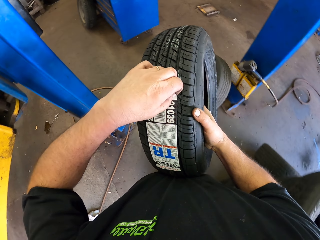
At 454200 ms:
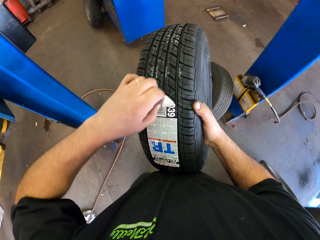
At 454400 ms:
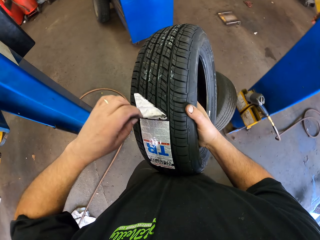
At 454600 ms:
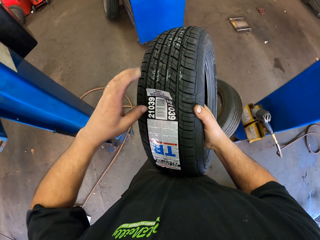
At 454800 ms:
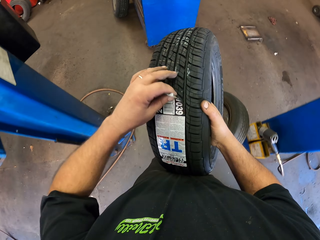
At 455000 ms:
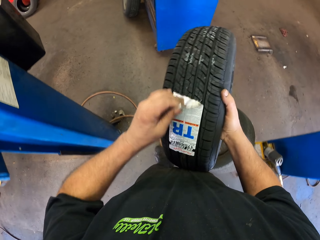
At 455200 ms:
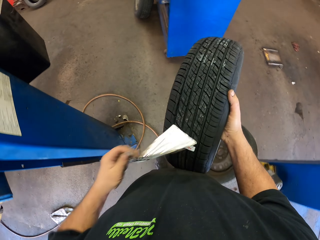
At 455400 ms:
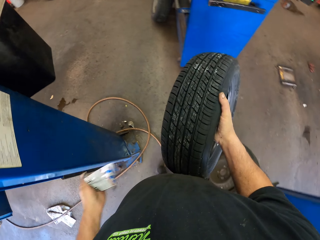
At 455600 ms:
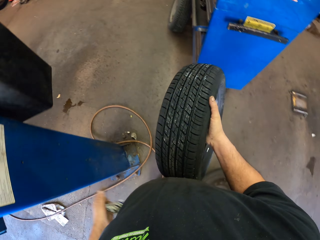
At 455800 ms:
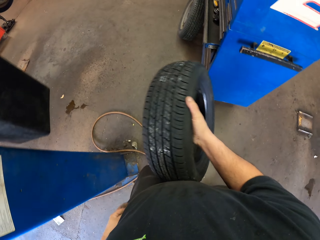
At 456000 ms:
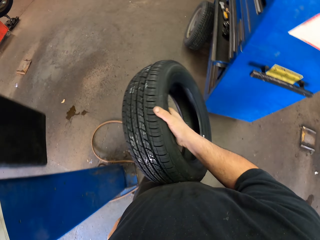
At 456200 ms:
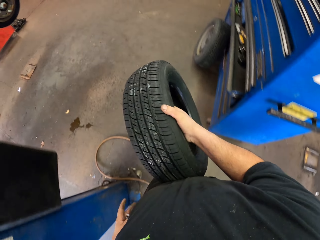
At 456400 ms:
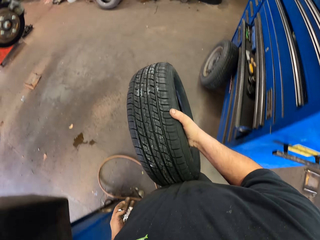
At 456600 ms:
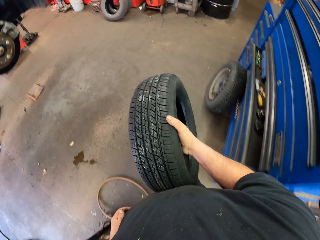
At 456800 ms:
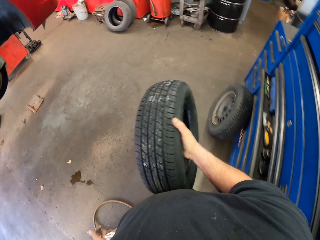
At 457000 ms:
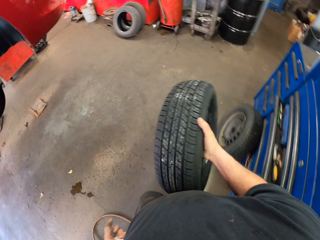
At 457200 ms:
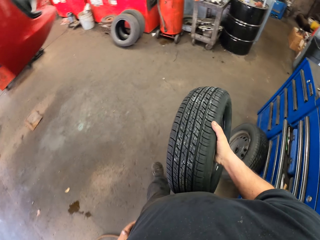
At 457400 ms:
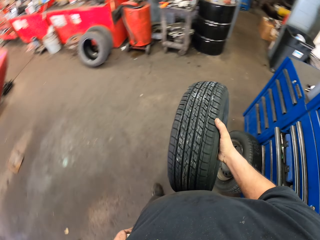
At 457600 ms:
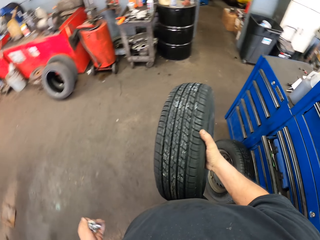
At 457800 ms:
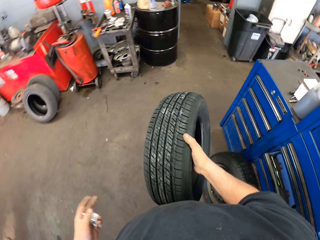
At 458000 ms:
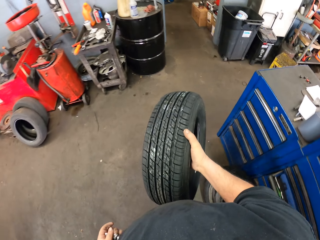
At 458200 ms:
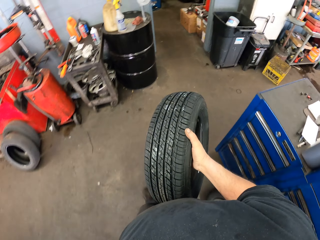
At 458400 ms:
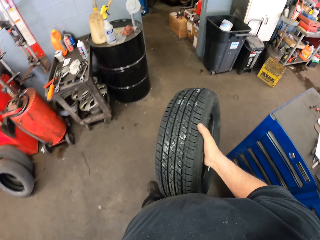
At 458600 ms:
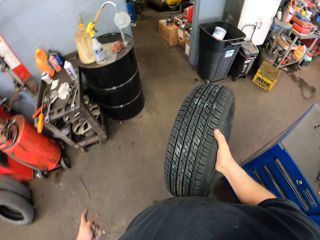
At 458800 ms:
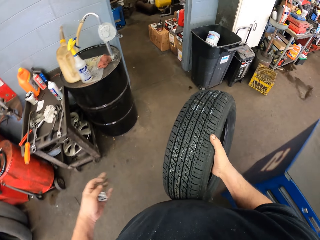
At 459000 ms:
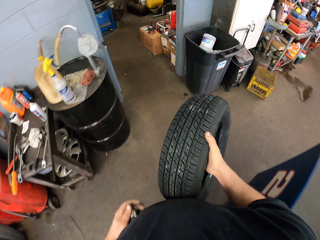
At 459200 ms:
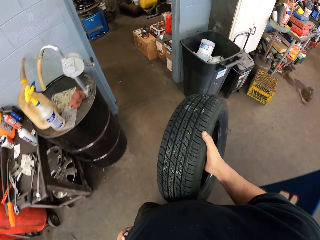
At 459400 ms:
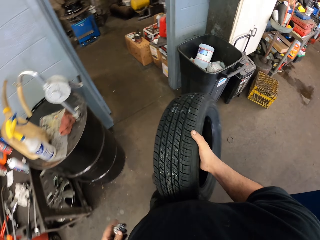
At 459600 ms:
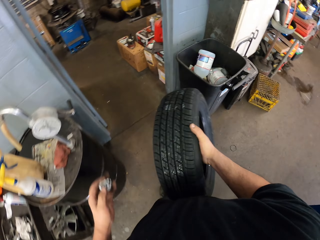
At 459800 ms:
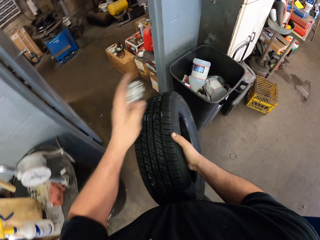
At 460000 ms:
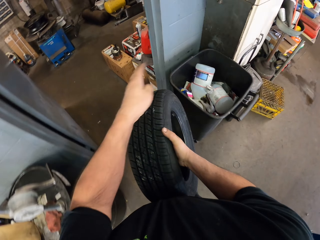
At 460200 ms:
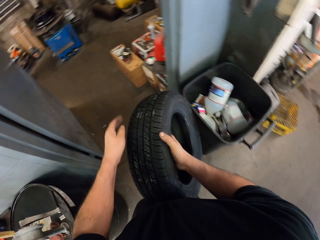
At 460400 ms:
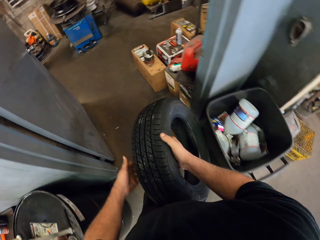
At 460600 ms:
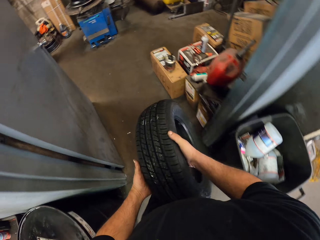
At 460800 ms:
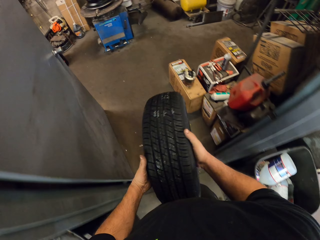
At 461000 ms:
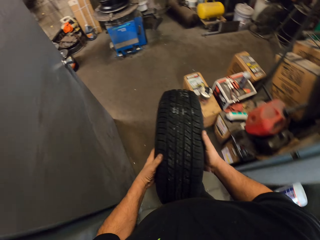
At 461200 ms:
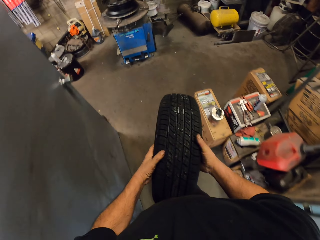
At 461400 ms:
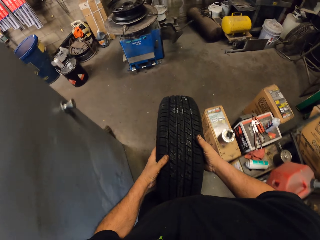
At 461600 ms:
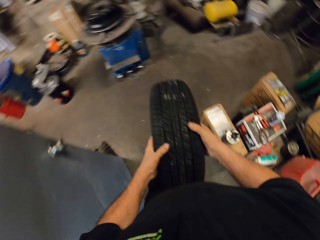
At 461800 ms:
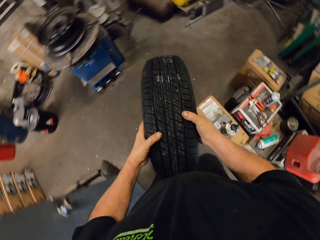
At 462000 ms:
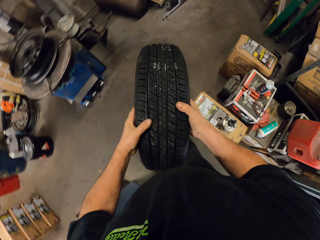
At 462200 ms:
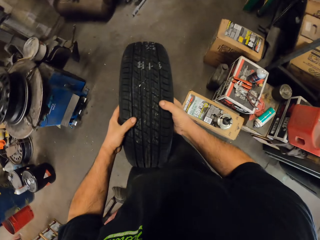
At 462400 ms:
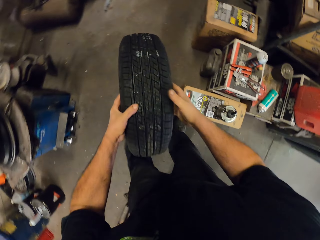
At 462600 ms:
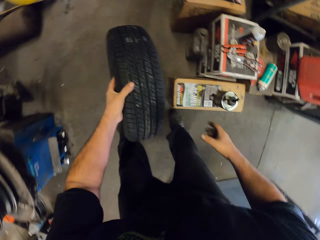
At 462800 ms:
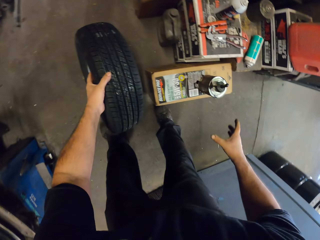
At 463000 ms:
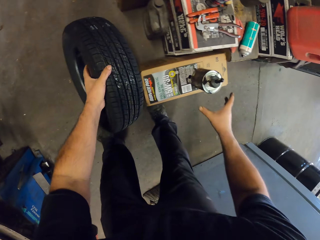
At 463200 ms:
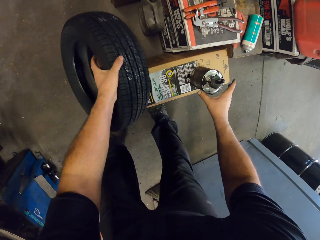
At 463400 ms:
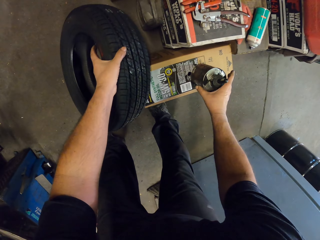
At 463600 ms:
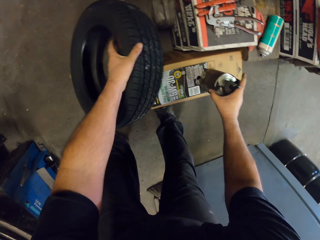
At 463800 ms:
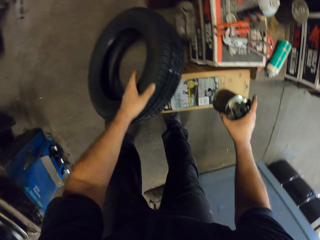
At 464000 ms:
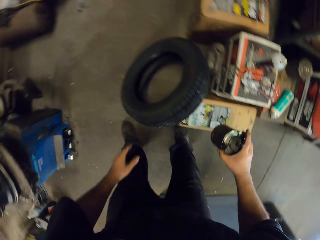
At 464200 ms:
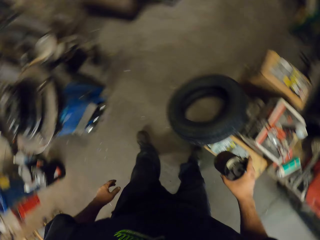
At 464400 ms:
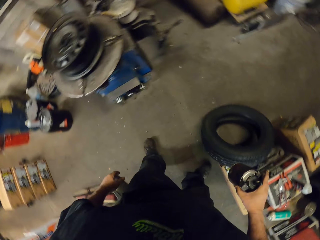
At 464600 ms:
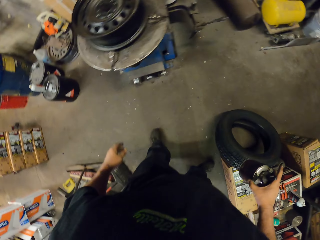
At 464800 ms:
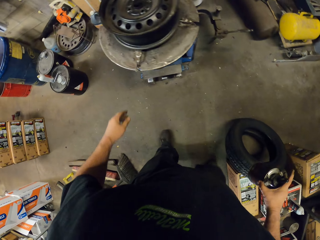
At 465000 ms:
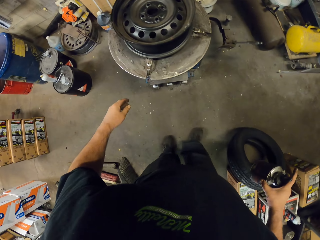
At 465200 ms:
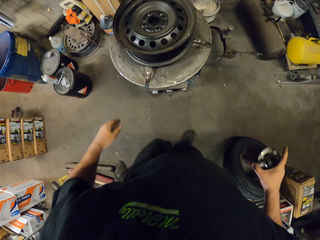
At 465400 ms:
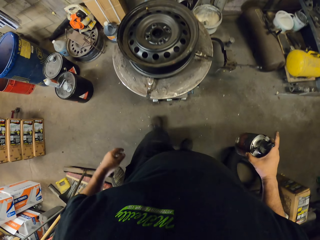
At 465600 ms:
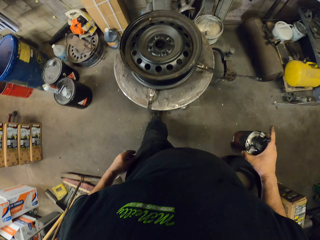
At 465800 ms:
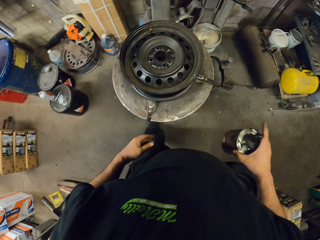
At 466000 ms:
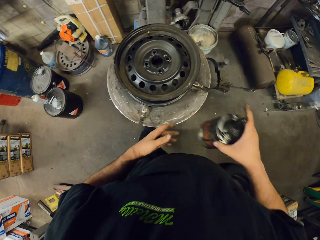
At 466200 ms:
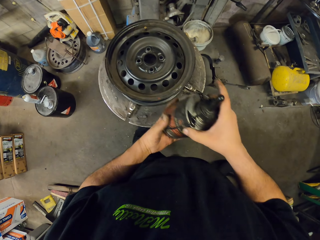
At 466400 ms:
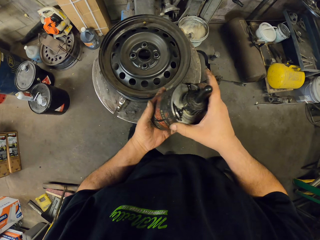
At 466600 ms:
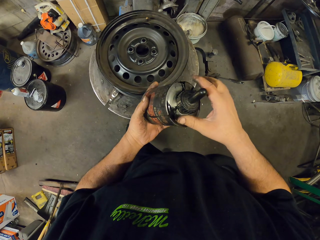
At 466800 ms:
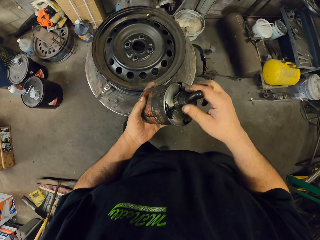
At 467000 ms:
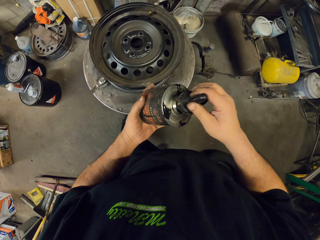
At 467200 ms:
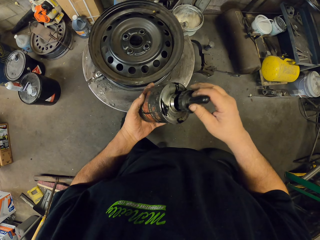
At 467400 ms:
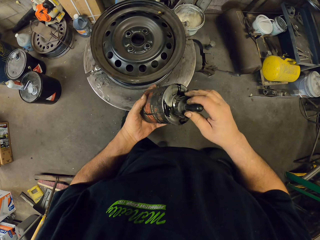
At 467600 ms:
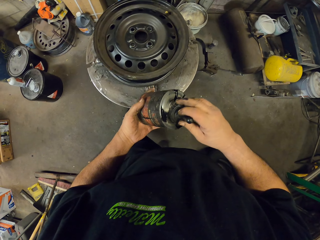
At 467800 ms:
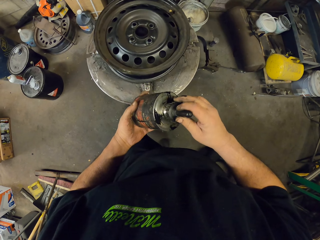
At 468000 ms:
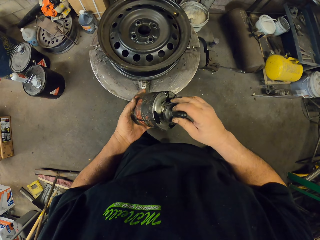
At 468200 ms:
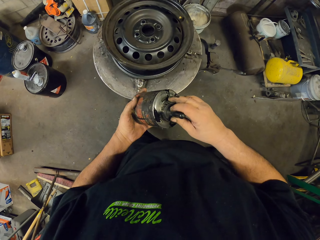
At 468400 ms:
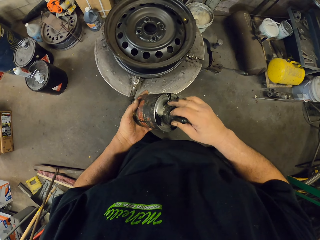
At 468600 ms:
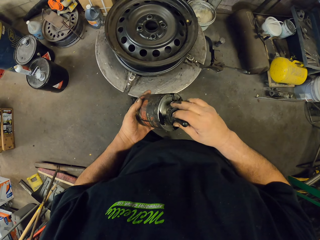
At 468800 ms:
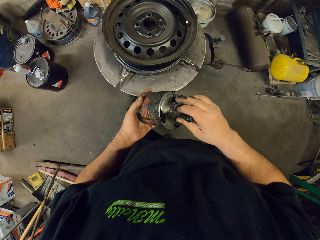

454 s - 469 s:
The camera wearer throws the paper in the dustbin. They carry a tire. They put the tire against the box. They pick up the oil container or grease. They walk in the room. They dip a brush in the grease.

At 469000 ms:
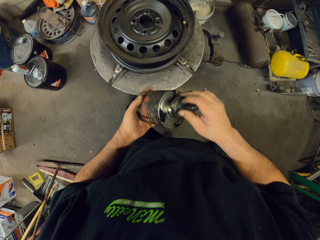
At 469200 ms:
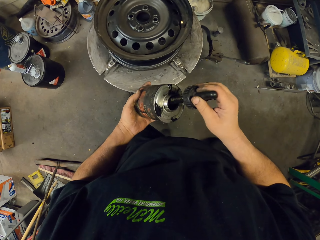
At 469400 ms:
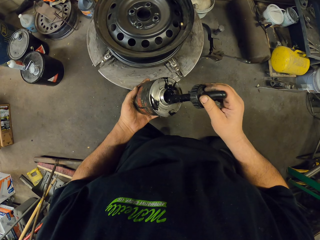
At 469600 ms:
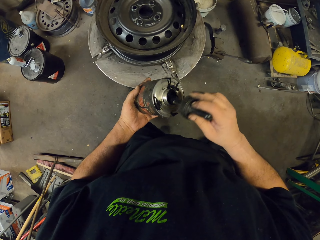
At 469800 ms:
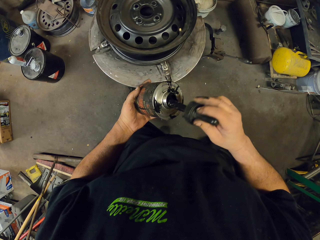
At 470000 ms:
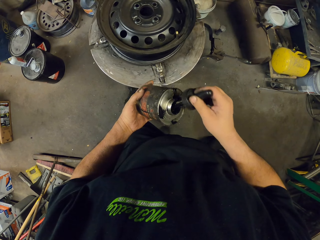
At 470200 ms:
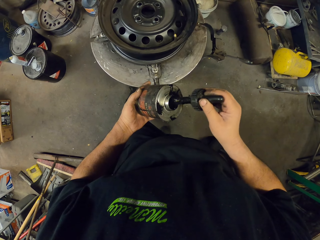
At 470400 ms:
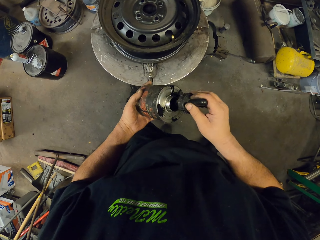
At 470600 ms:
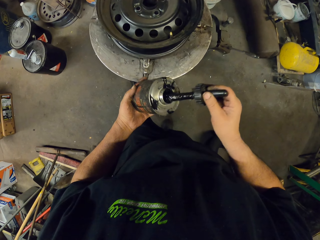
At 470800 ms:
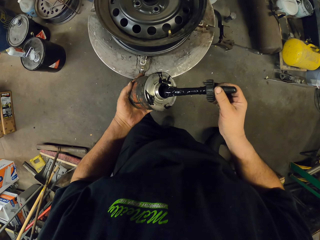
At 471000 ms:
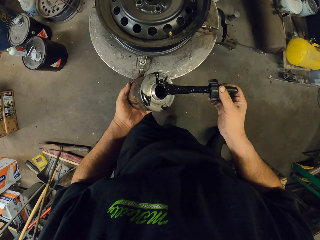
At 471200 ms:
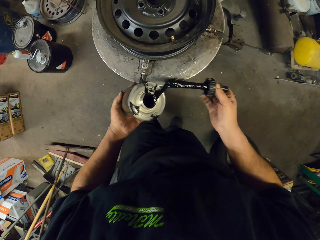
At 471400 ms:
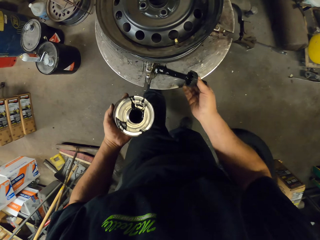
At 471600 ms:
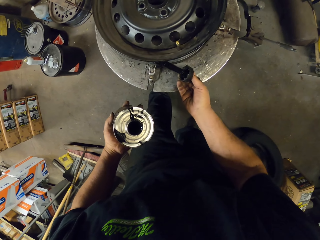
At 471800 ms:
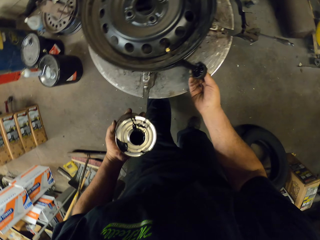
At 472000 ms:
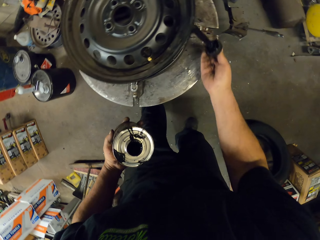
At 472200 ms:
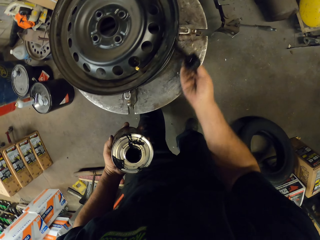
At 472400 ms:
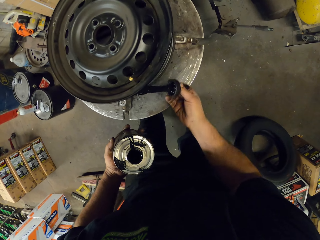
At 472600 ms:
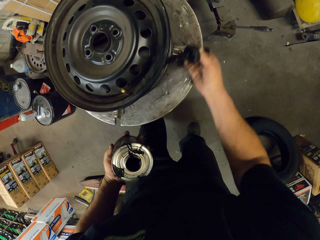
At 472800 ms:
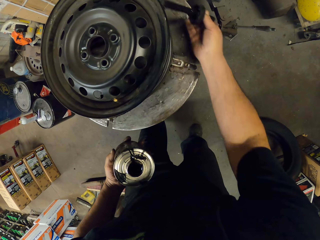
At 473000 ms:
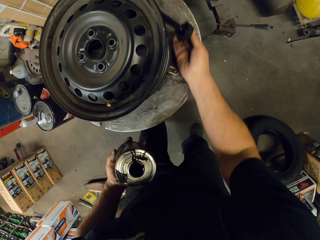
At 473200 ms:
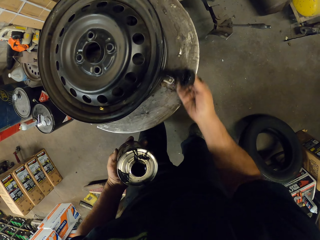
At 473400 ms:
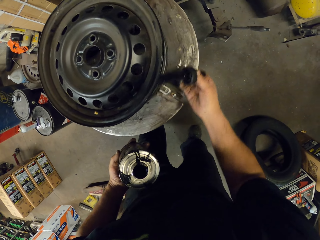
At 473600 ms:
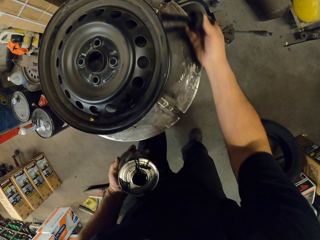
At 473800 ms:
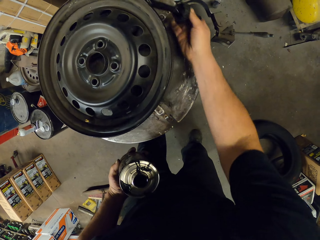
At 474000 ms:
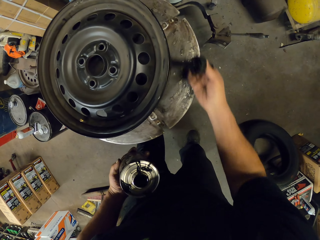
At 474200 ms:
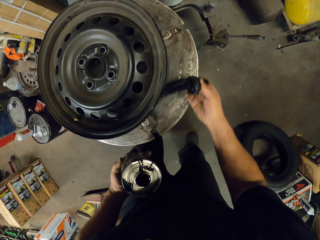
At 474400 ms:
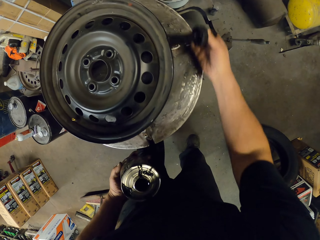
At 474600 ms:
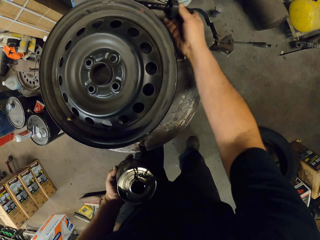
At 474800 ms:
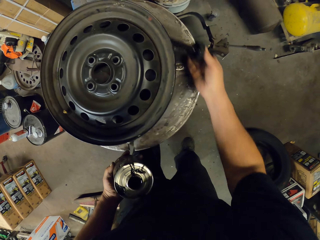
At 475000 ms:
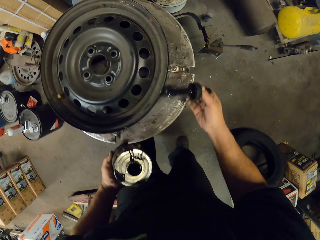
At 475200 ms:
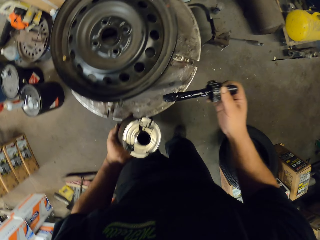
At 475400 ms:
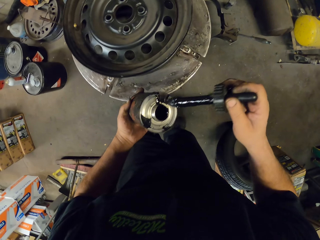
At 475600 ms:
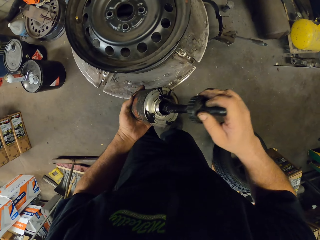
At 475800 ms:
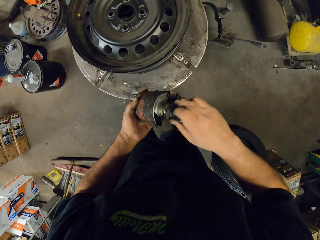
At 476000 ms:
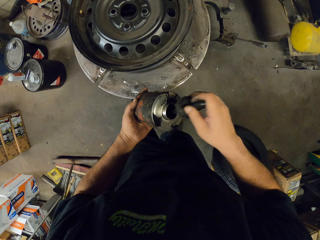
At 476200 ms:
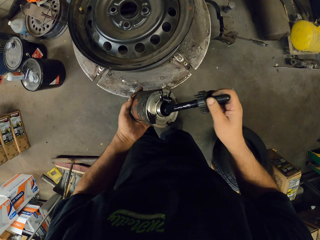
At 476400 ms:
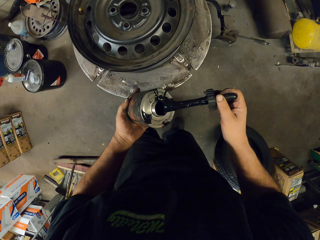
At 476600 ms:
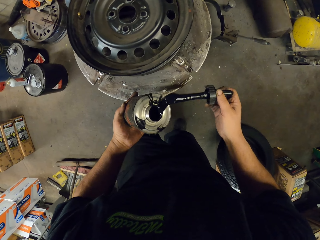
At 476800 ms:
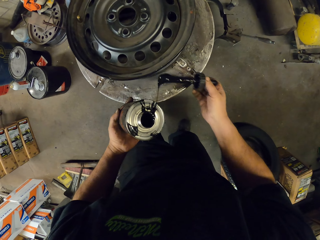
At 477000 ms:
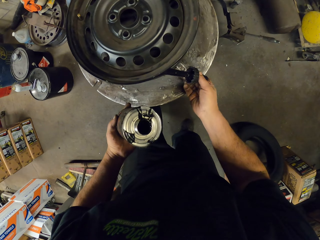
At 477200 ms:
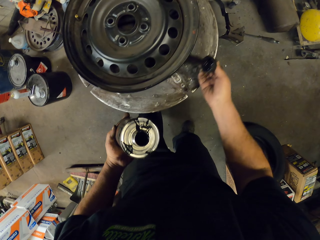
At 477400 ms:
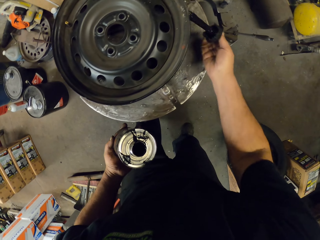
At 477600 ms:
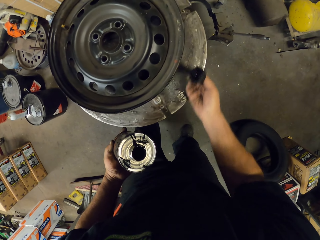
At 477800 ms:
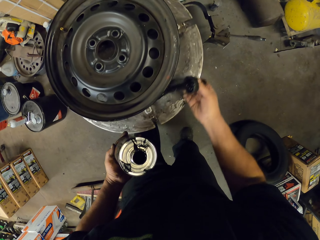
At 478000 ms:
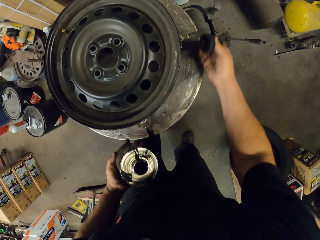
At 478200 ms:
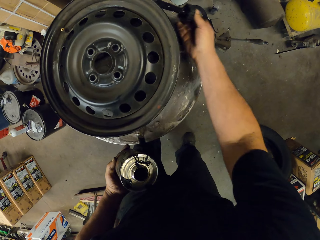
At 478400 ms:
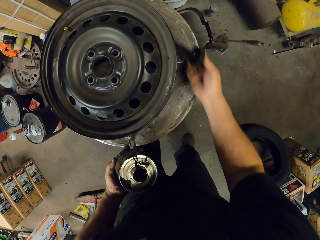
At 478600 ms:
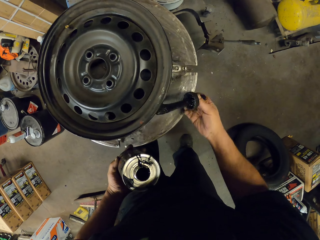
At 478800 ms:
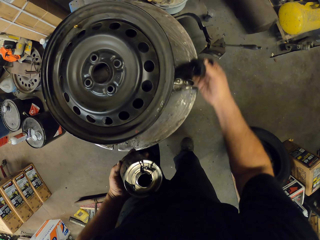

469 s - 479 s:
The camera wearer applies grease on the rim. They dip a brush in the grease. They apply grease on the rim.
